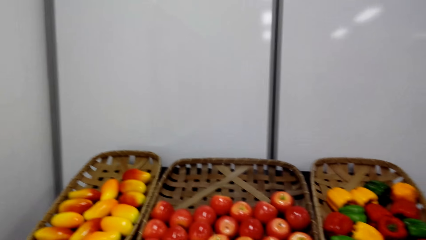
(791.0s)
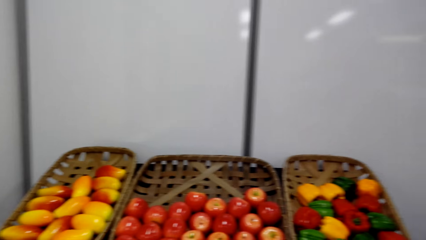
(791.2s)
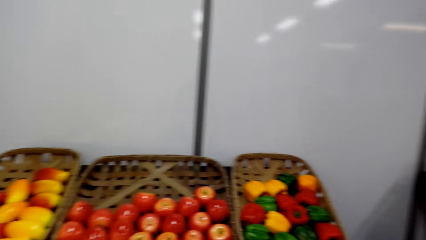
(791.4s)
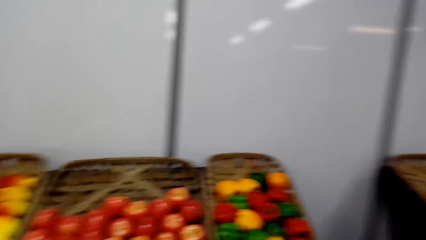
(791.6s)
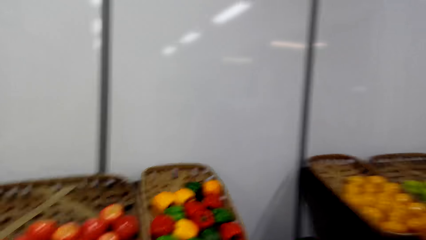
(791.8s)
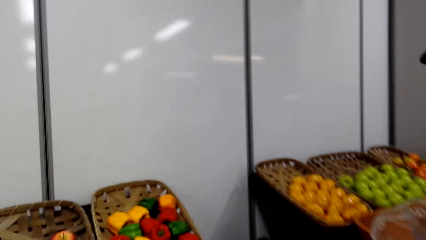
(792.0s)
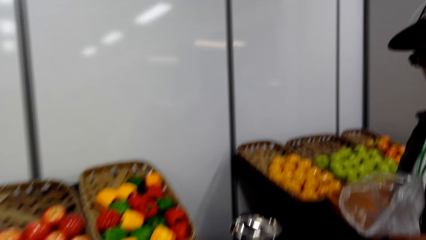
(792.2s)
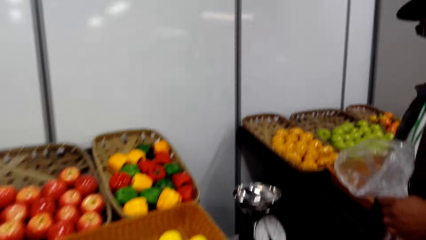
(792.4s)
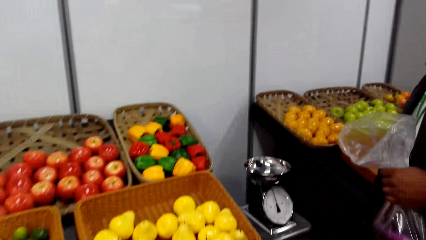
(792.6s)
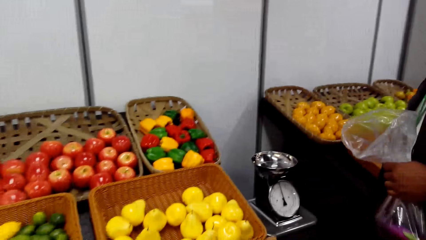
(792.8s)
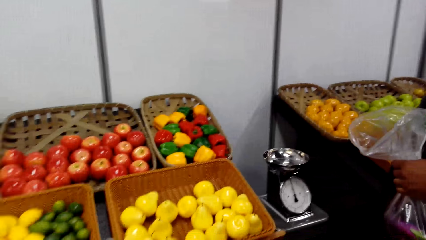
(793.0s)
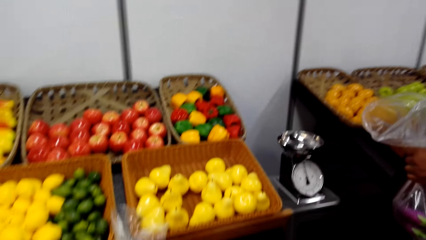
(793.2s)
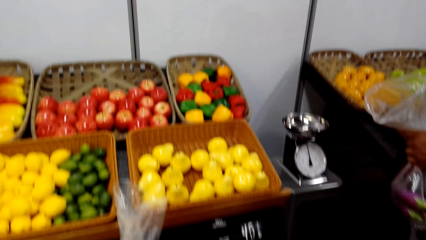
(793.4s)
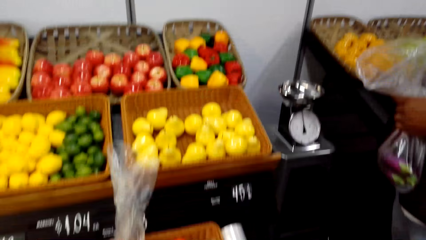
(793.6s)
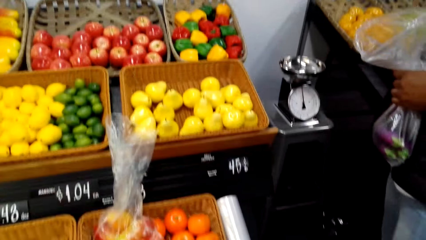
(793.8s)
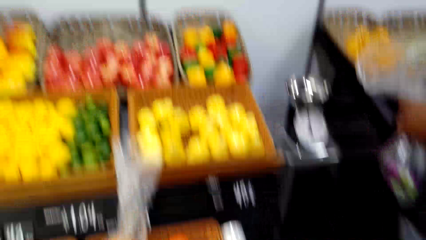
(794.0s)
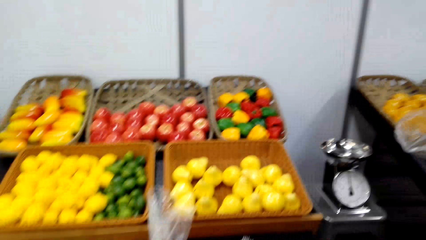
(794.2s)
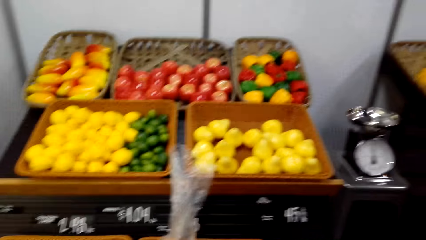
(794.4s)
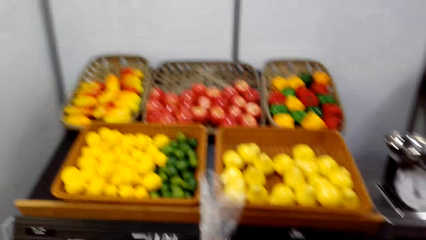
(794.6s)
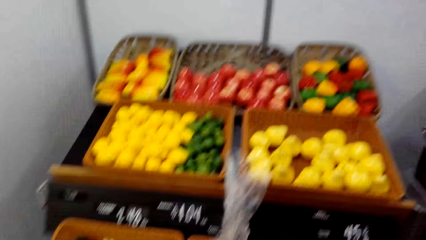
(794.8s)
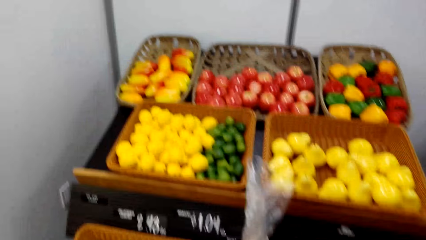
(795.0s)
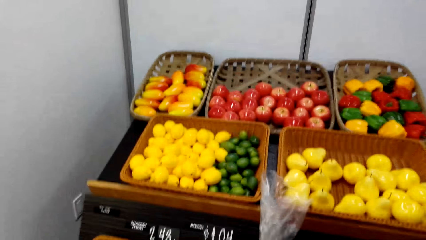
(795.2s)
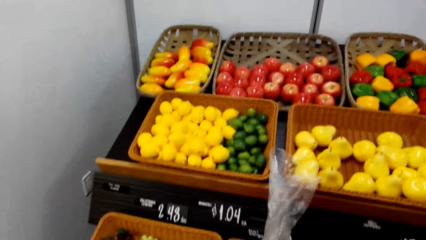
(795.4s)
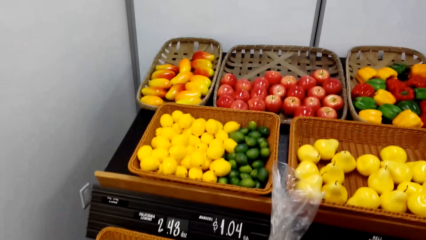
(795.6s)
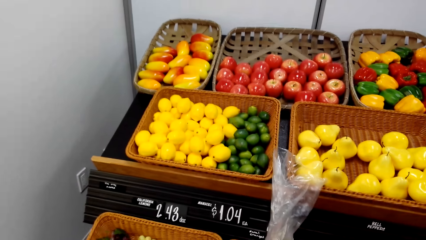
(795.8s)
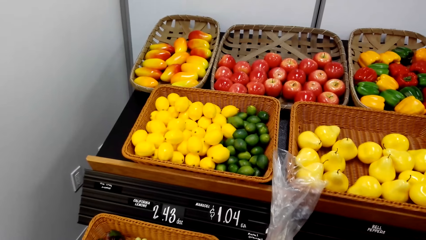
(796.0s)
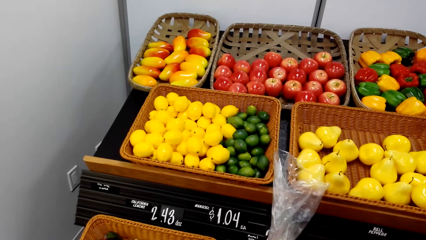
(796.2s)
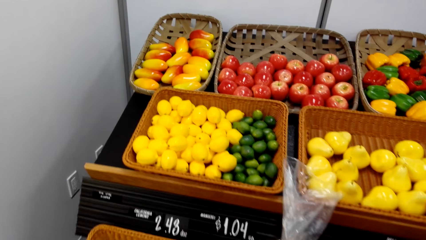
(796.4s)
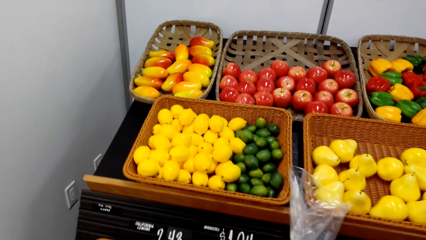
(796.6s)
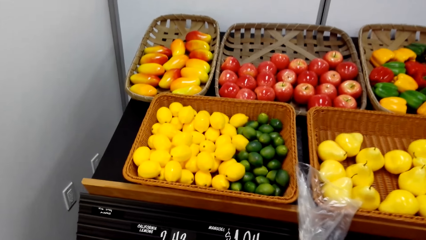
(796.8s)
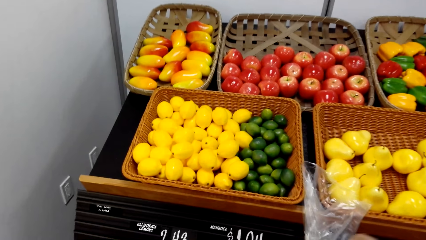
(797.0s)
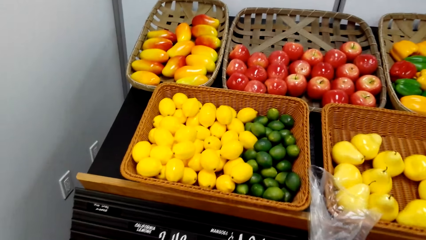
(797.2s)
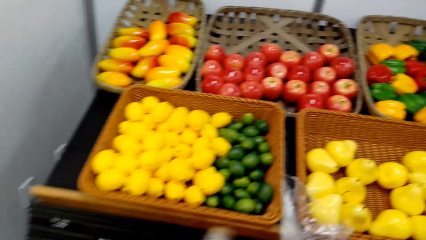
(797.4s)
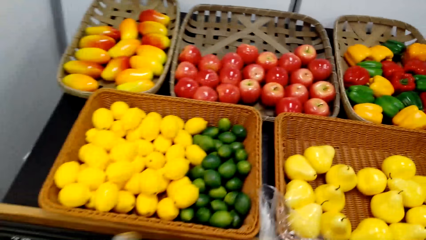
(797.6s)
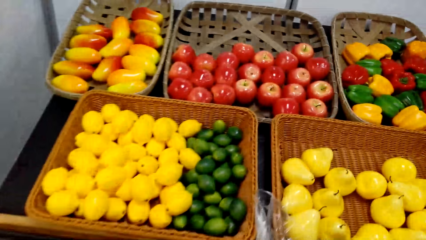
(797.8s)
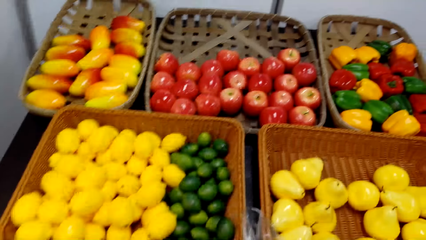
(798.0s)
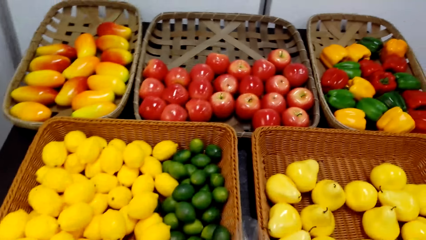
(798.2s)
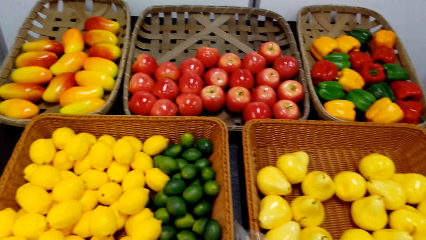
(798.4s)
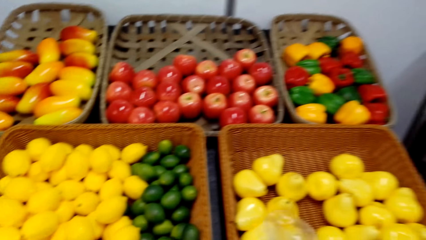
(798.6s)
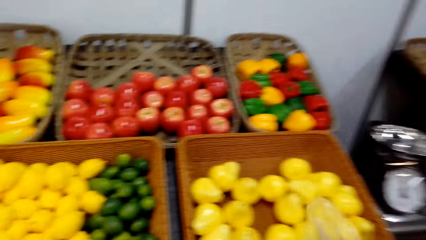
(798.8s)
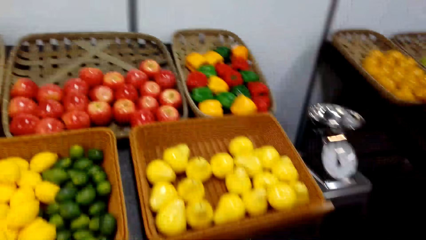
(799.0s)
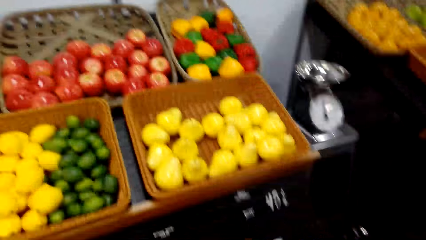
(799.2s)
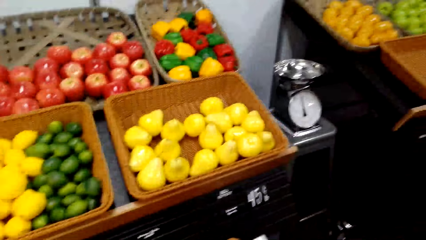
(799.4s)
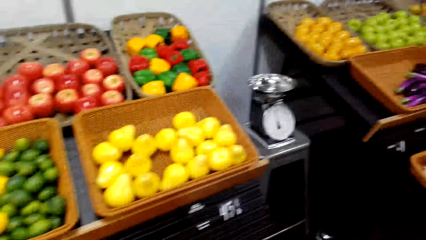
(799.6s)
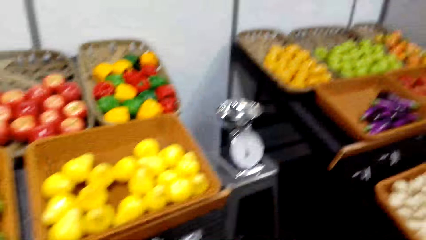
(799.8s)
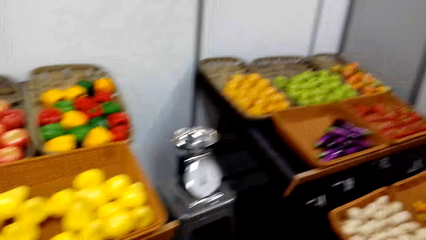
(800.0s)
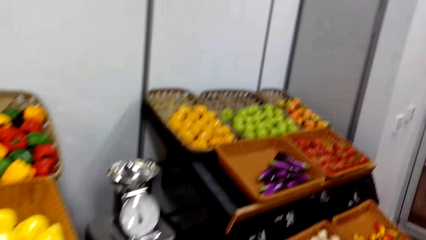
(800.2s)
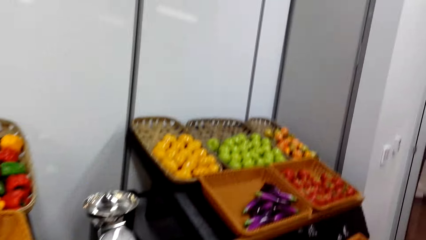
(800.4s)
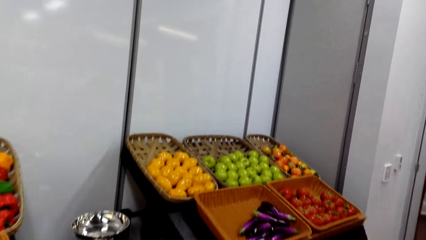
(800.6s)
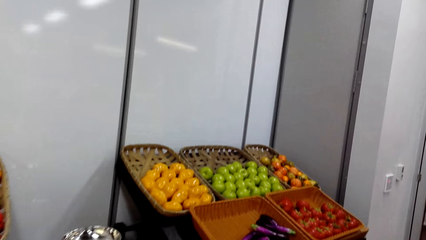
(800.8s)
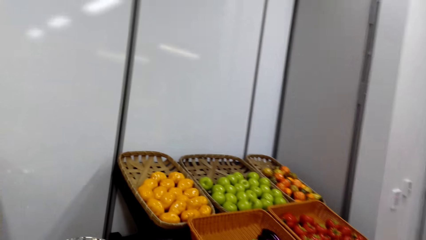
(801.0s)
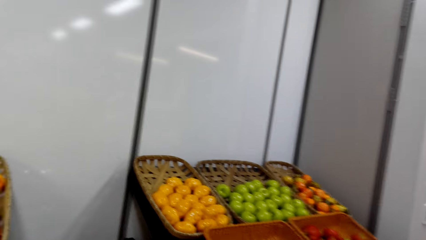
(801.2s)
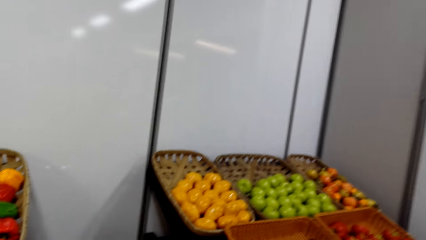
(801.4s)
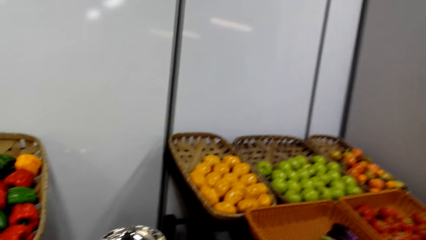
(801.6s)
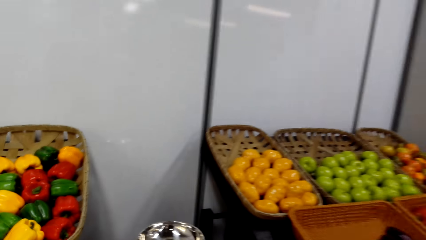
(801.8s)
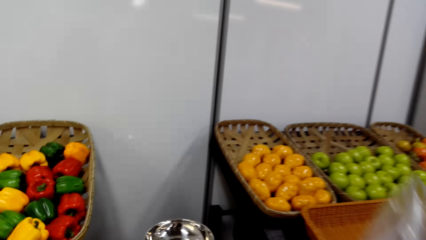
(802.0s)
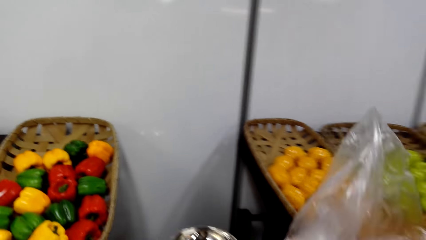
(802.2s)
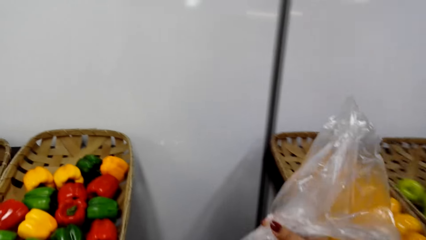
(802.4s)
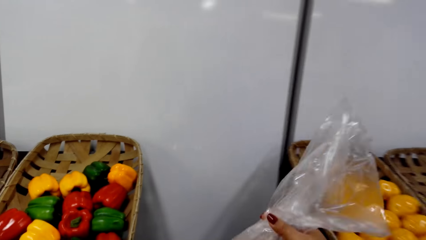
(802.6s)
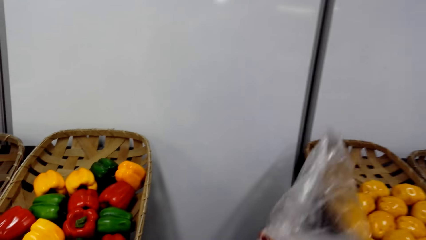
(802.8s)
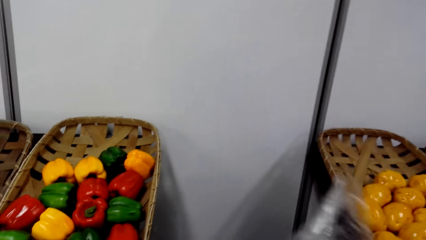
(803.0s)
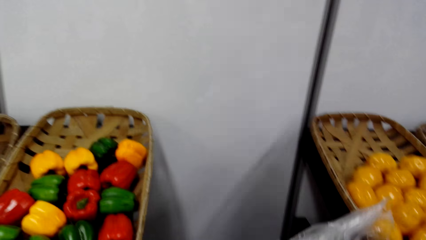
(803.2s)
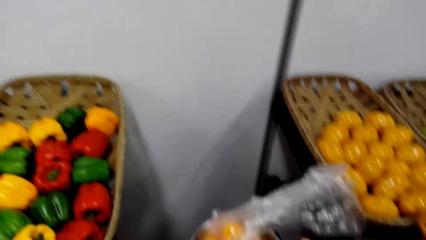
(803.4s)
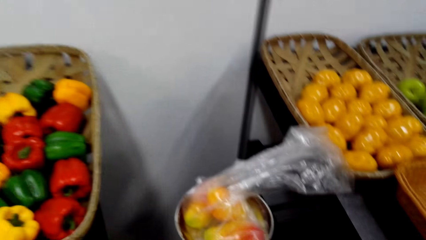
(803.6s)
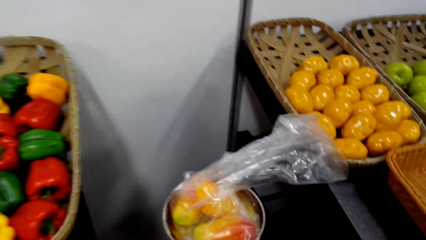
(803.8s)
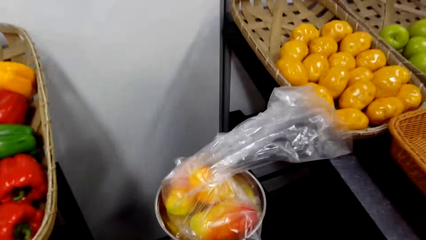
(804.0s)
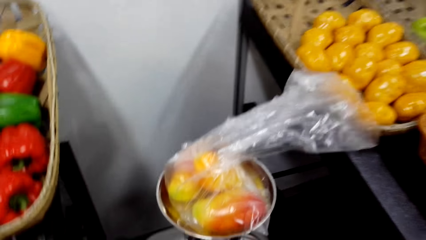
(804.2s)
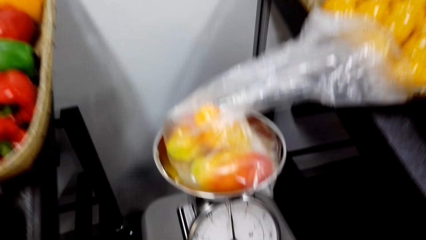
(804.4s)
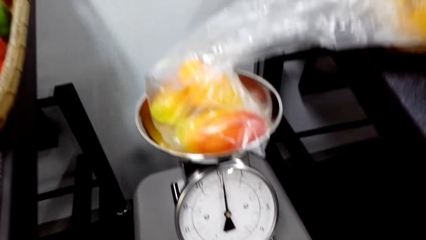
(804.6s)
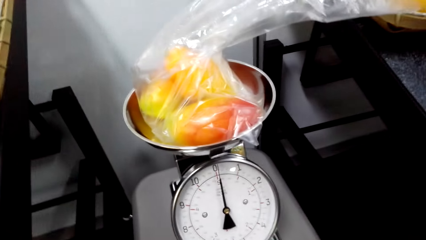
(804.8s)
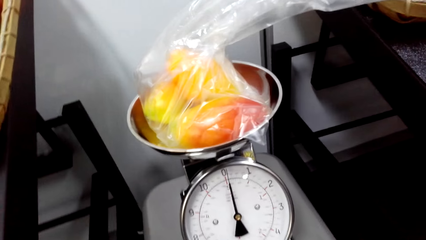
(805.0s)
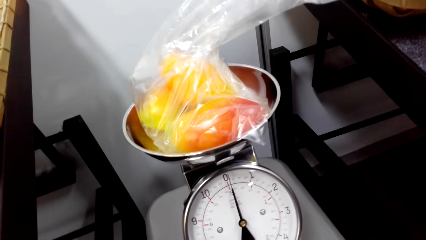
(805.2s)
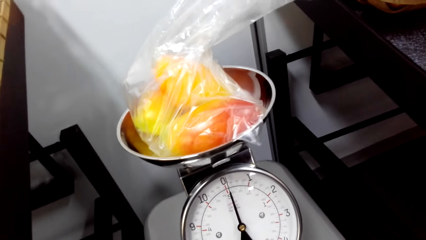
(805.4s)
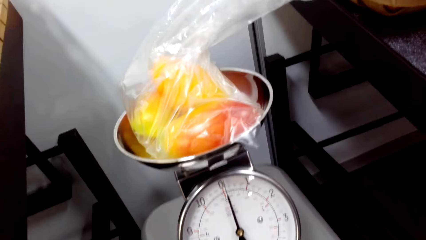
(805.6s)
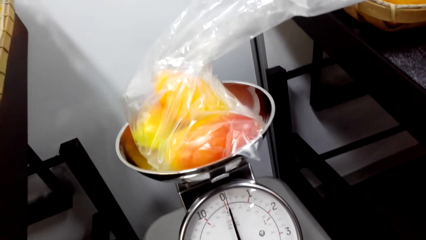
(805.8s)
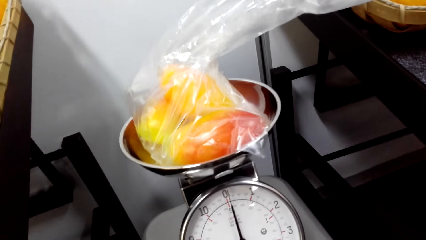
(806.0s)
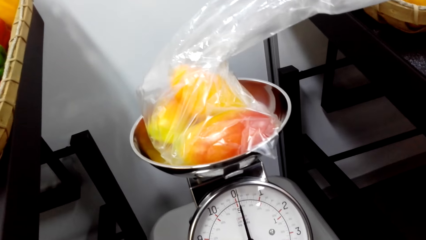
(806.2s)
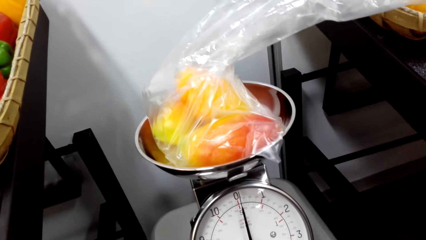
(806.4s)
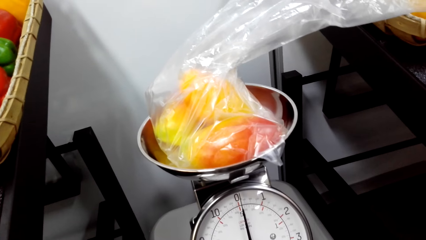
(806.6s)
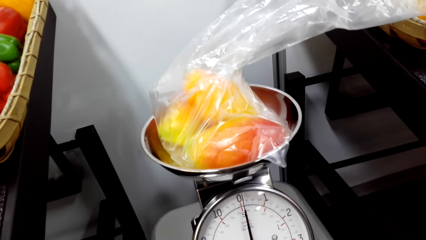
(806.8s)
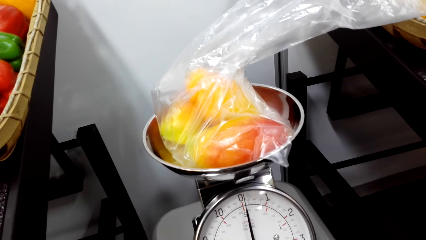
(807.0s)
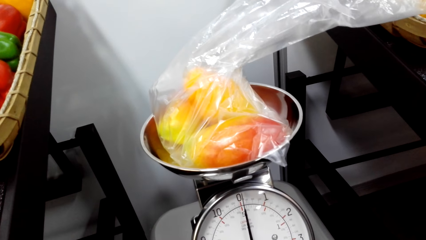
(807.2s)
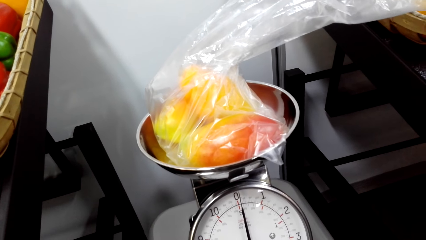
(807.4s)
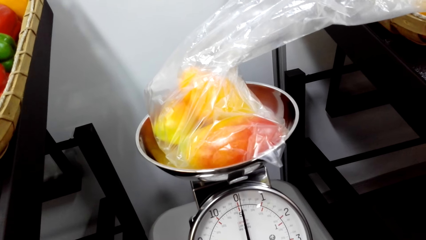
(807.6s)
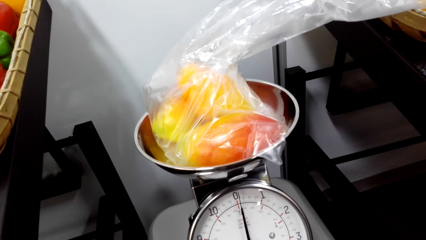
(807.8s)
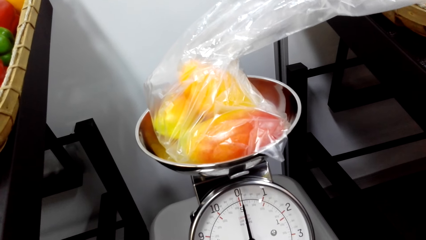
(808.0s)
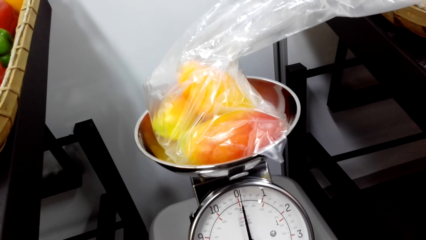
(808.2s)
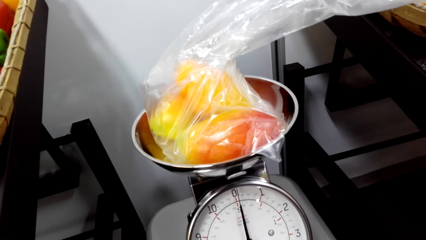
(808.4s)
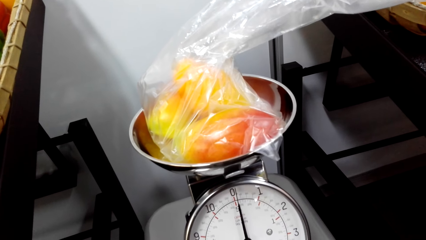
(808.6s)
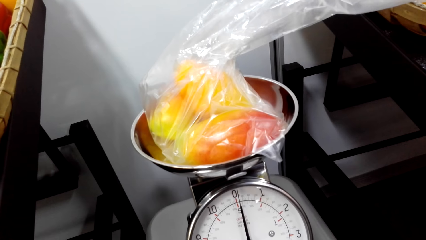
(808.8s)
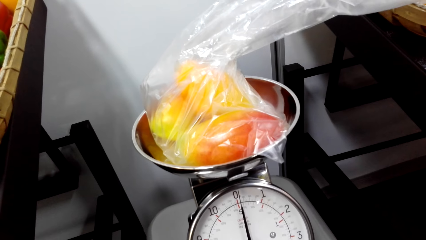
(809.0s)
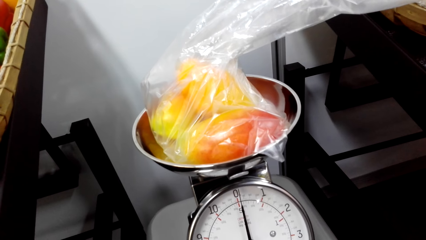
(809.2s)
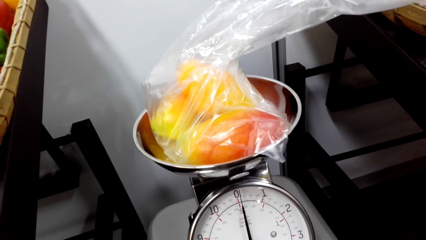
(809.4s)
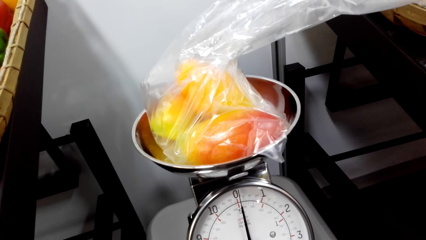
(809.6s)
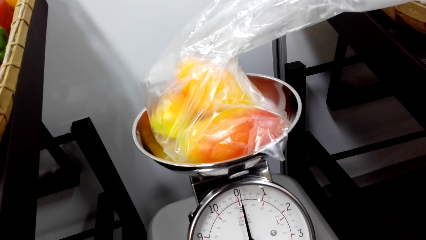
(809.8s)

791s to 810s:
A person holds the polythene bag. The camera wearer looks around. They walk around. They weigh items in the weighing scale. They put the fruits on the weighing machine.
